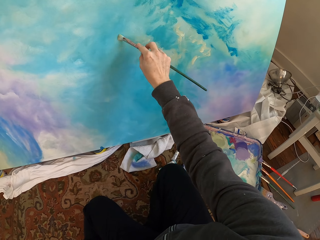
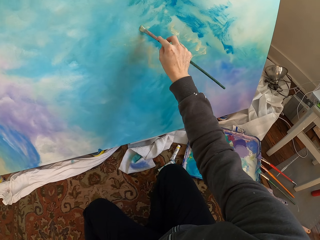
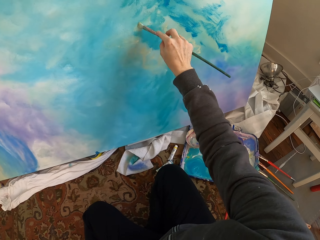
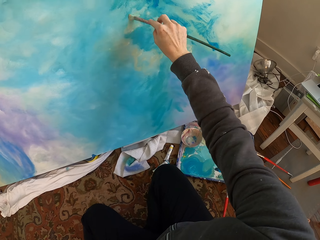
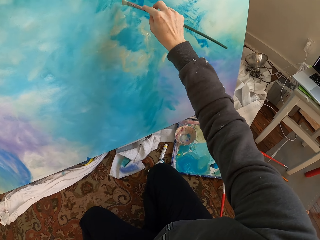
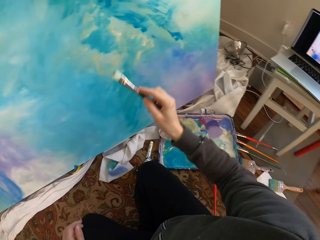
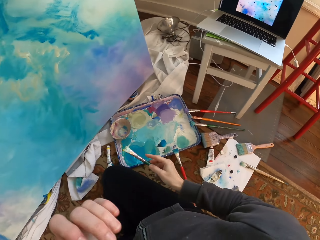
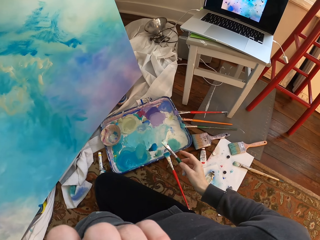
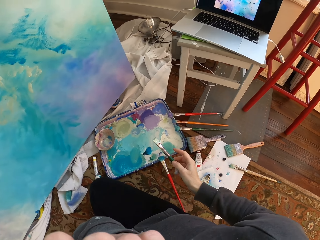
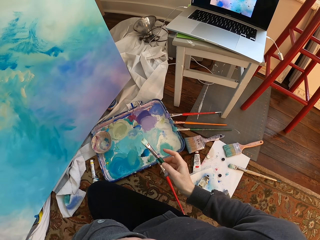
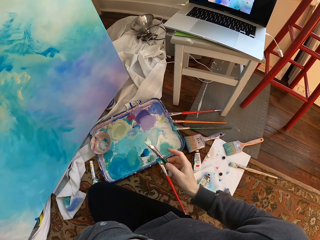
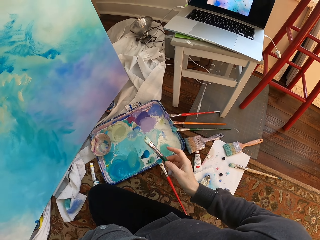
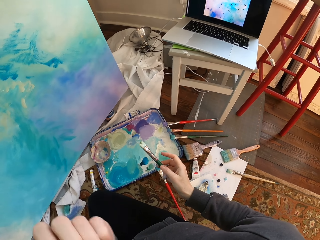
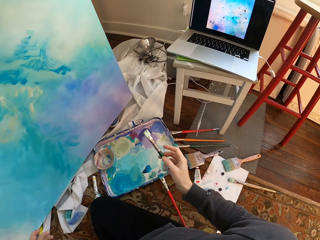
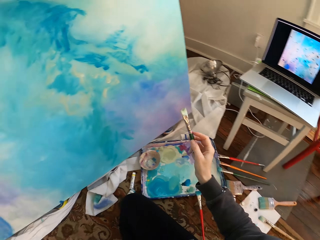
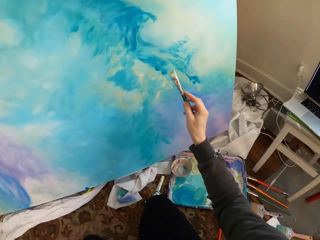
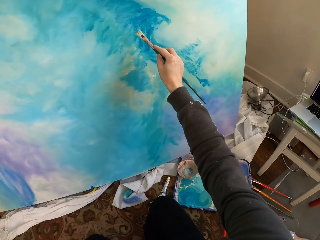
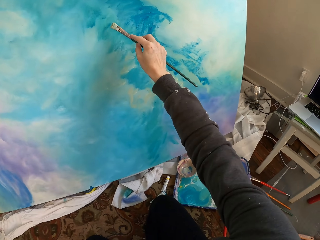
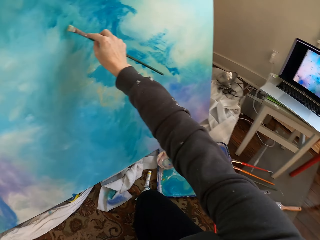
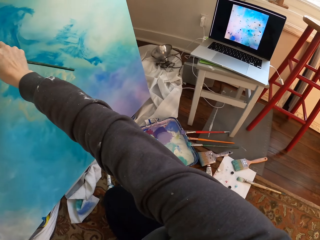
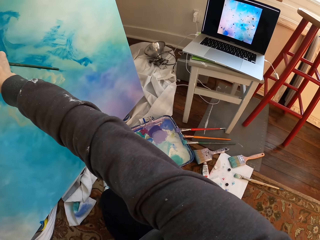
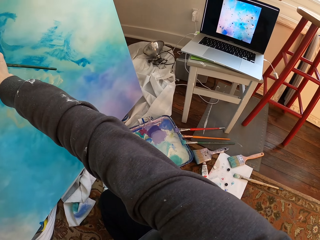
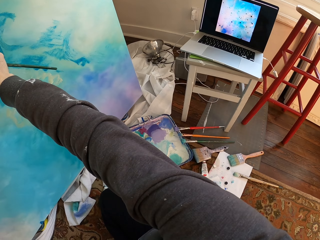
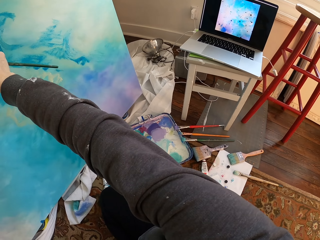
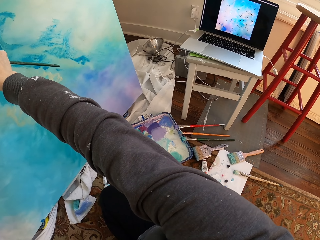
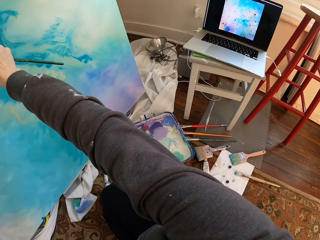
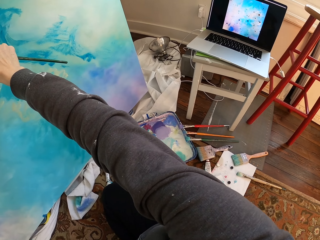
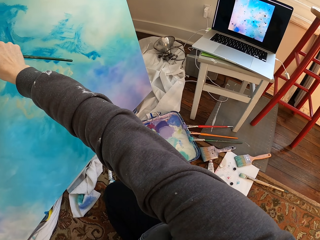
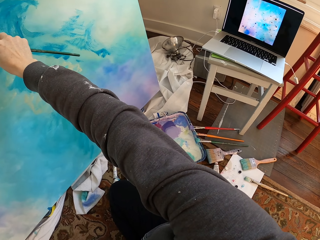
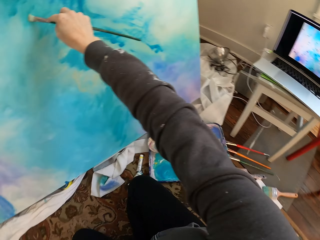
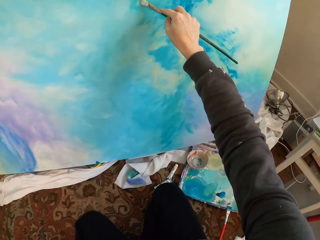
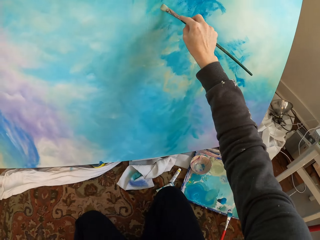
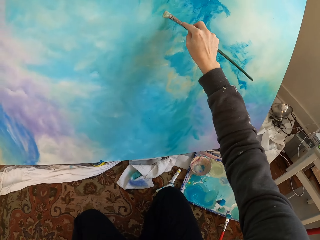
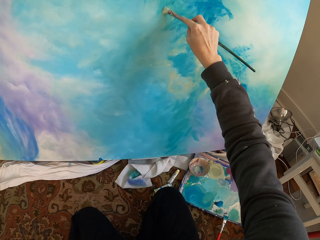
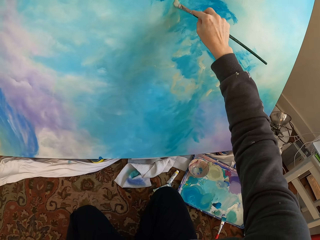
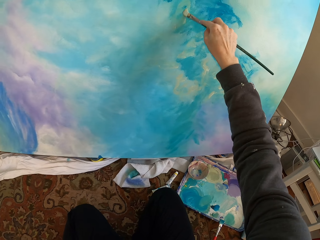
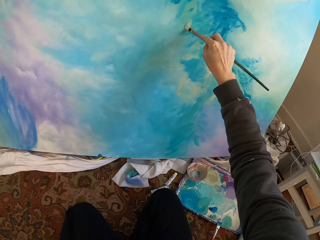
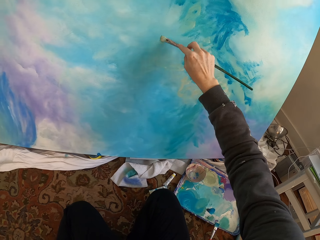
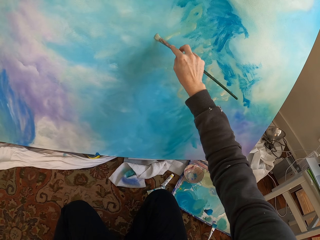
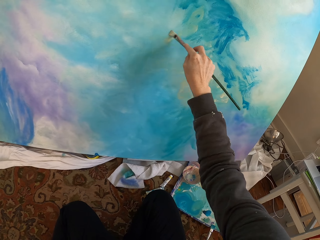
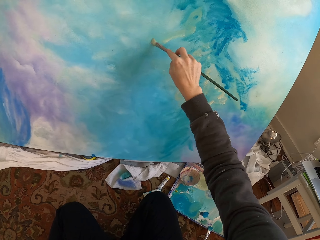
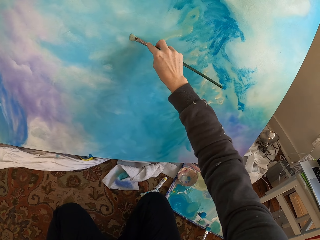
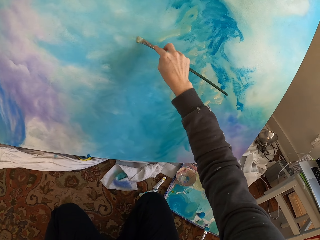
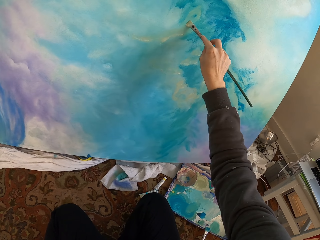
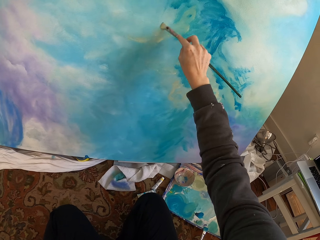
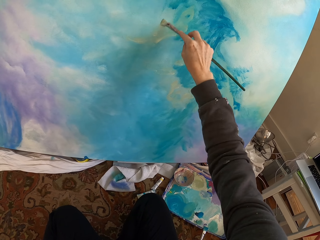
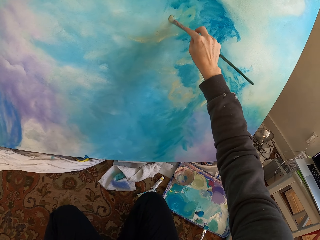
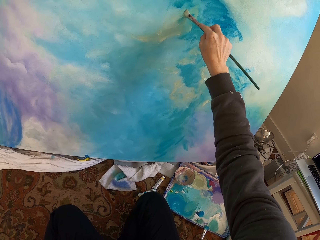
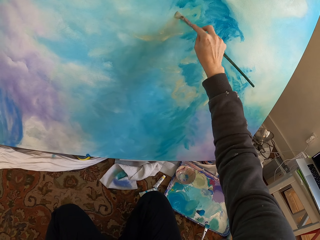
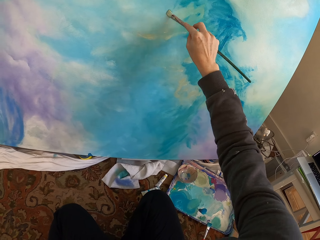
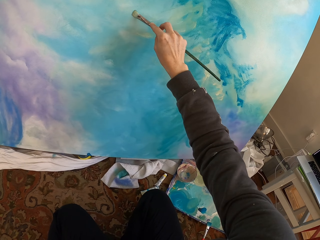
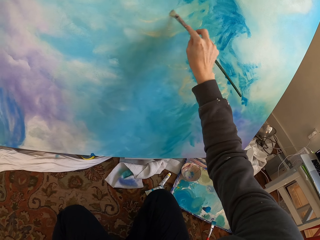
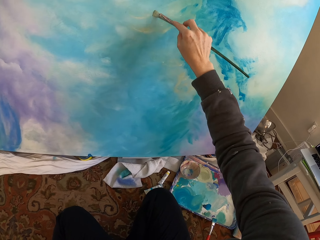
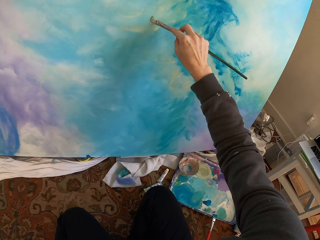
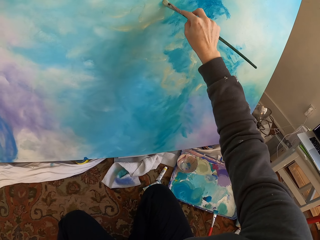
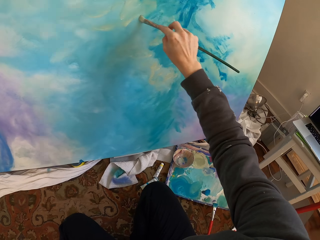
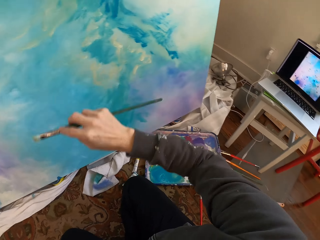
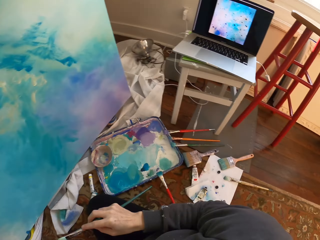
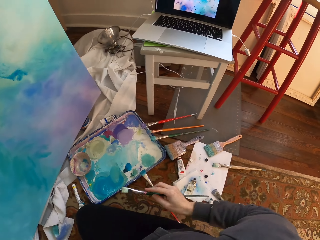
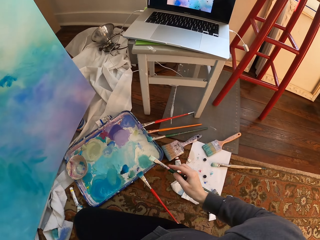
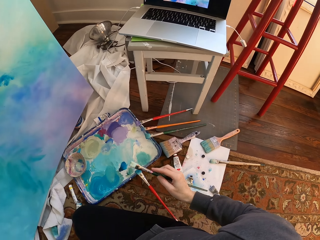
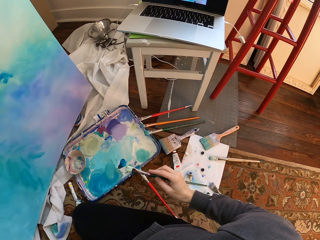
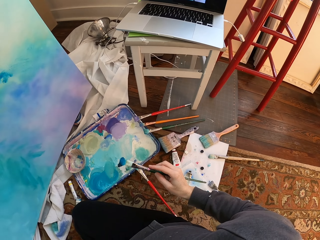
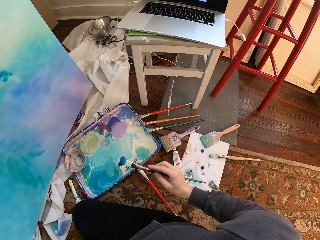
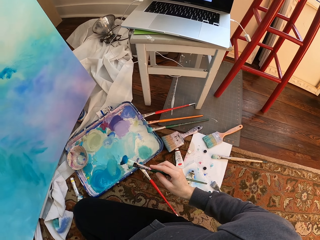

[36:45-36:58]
The camera wearer touches her face with a hand. She holds a brush. She paints. She holds the brush.

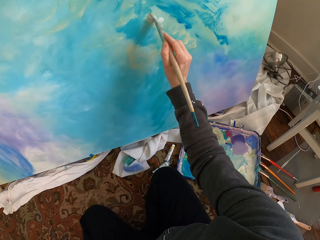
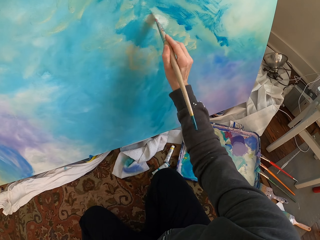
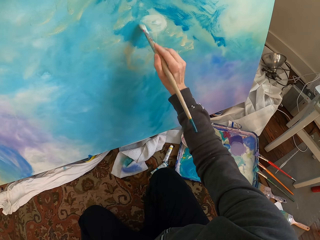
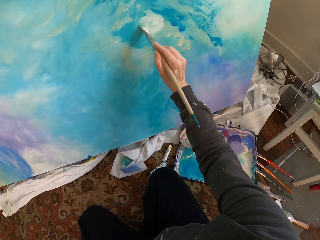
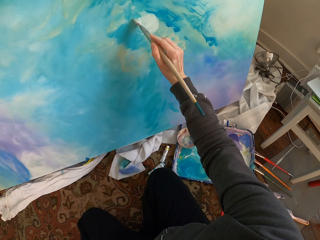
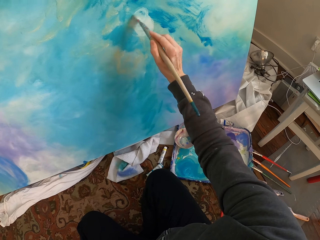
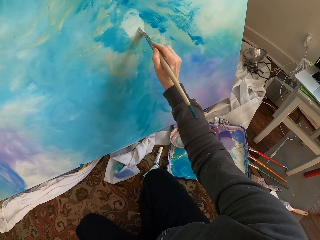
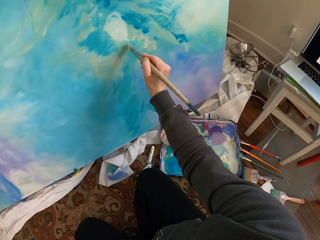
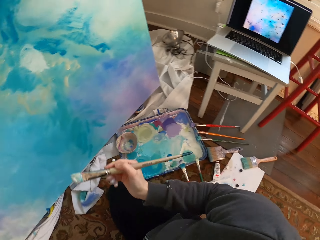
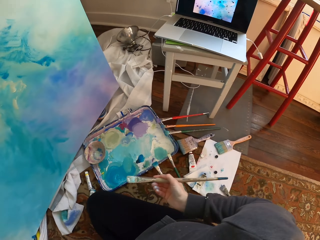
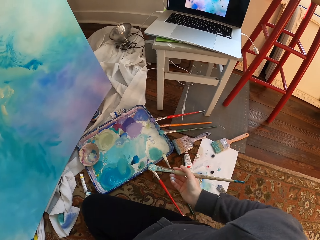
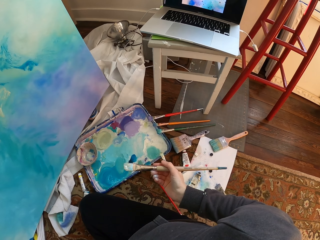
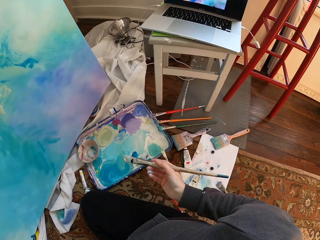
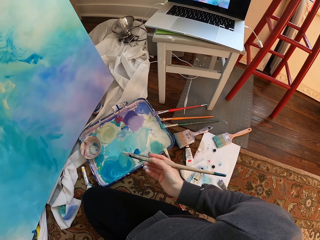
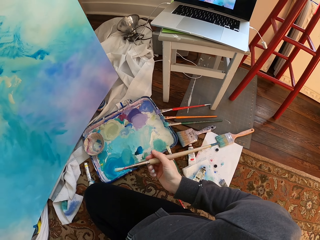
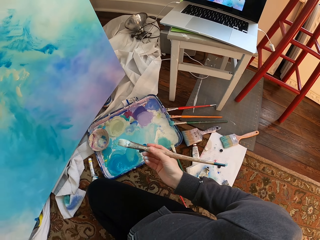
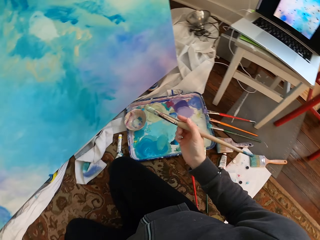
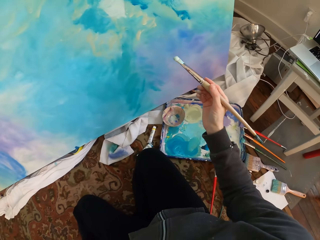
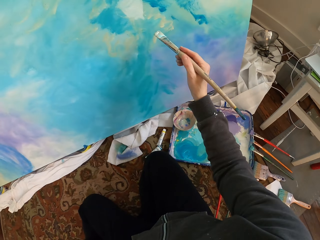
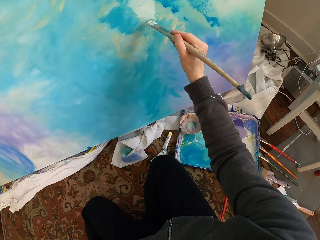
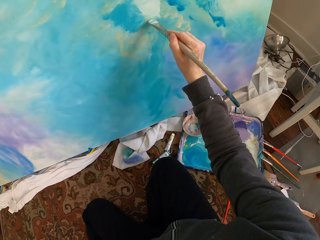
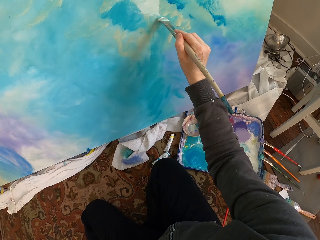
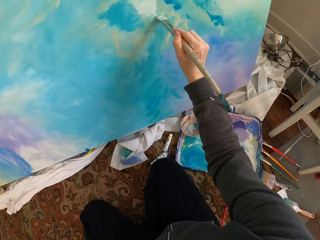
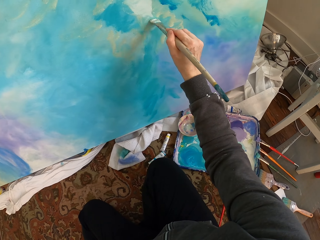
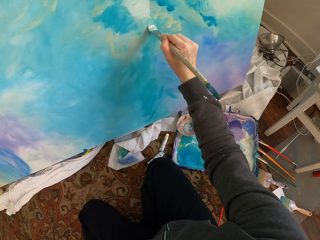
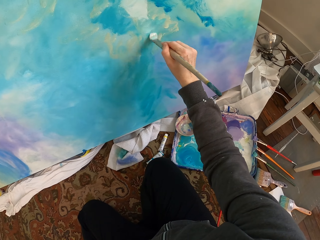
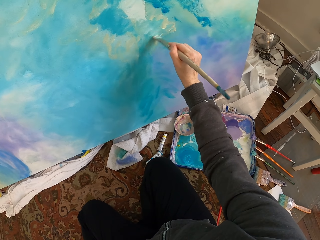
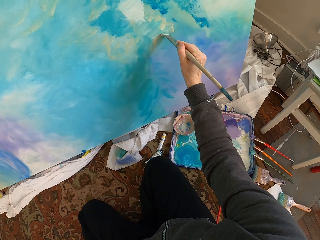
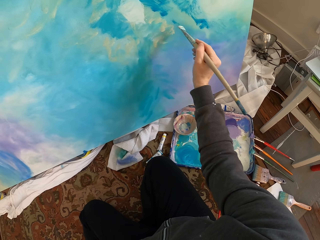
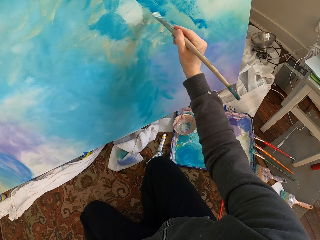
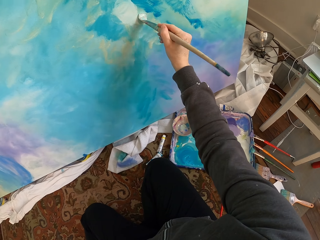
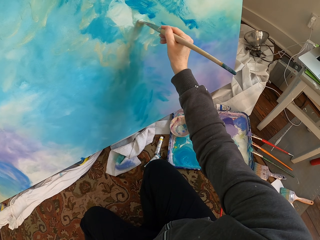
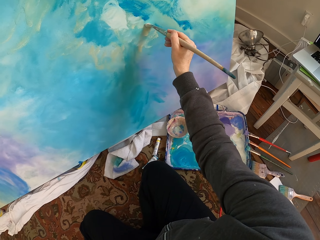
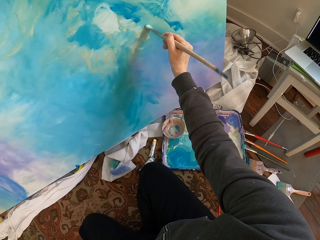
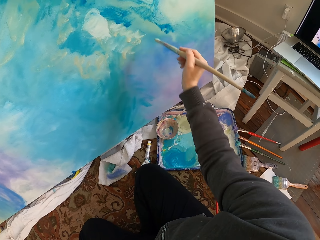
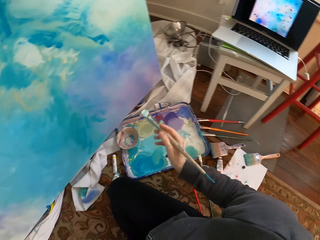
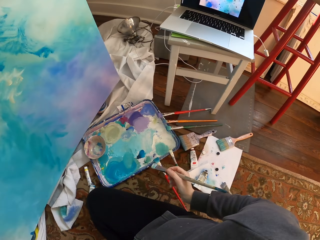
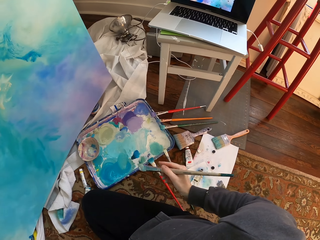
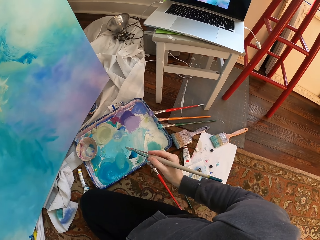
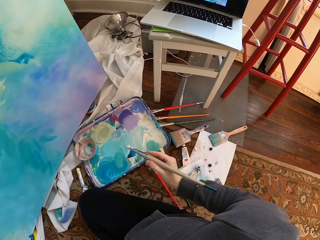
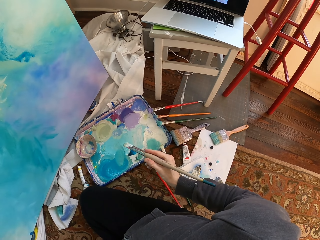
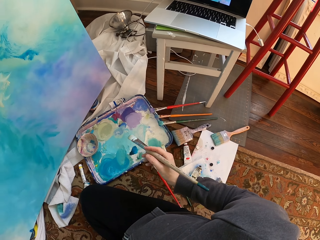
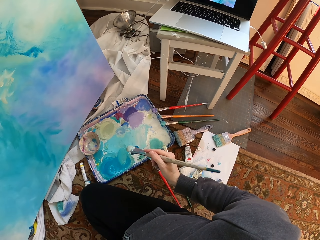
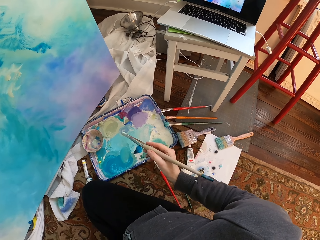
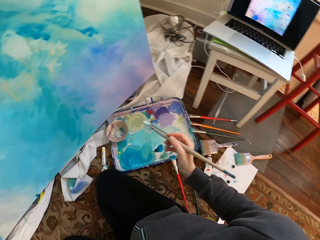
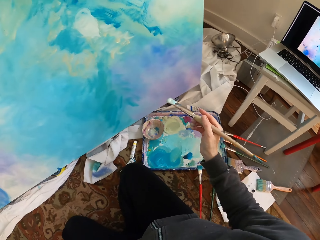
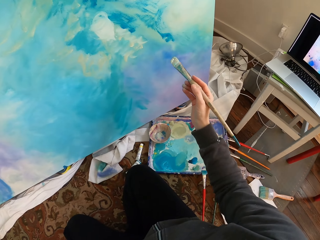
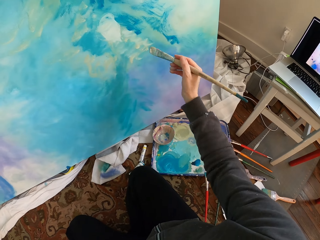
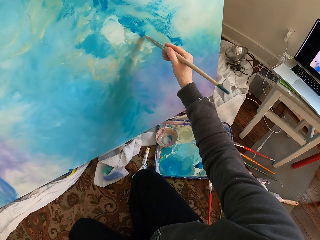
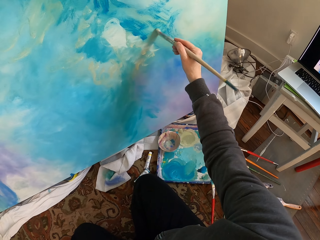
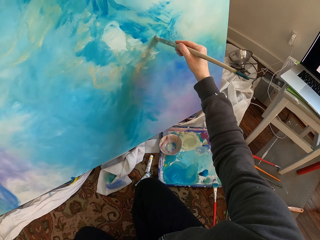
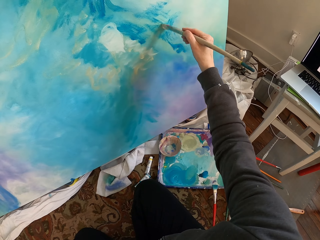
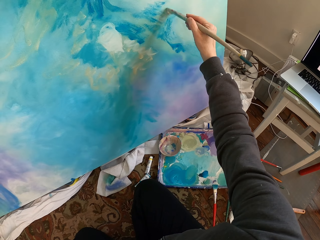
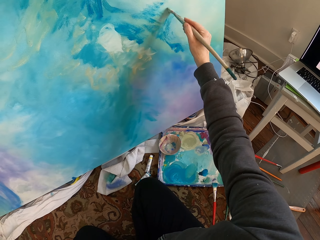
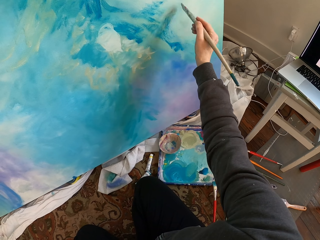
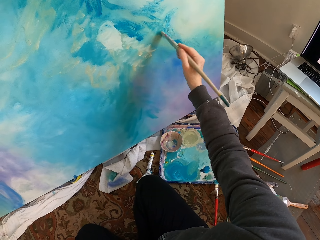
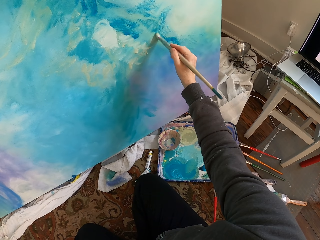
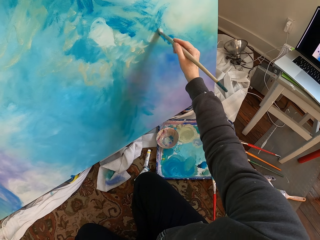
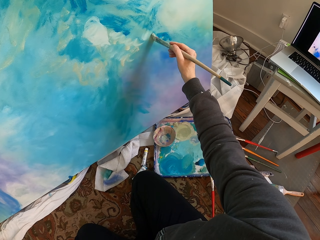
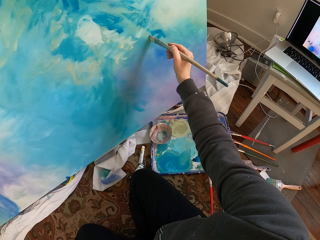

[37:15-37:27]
The camera wearer paints the wall with the brush. They hold the brush. They paint. They hold the brush. They paint.
